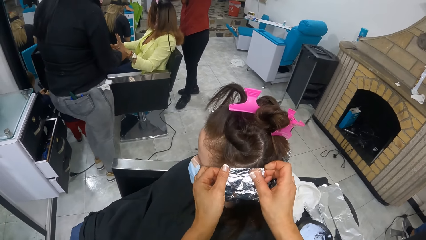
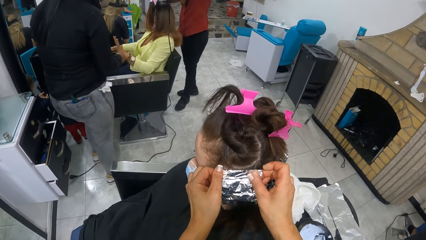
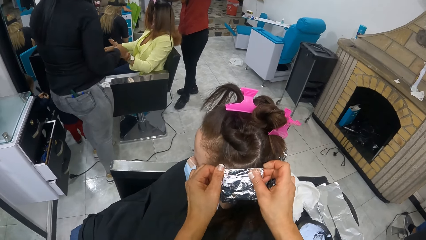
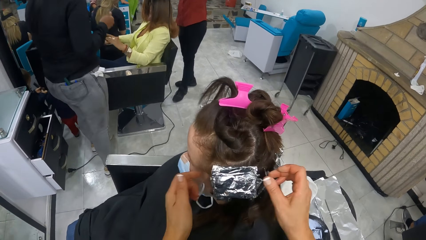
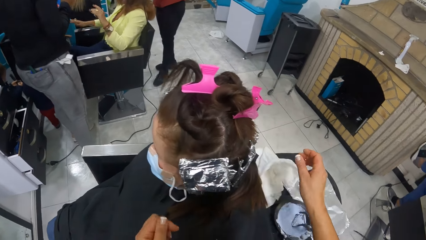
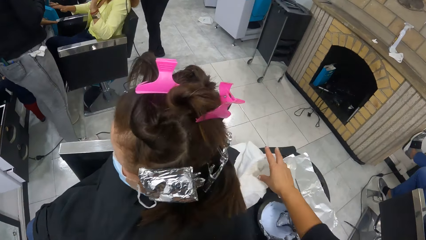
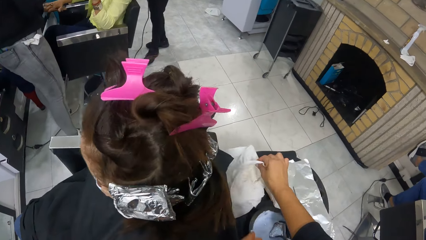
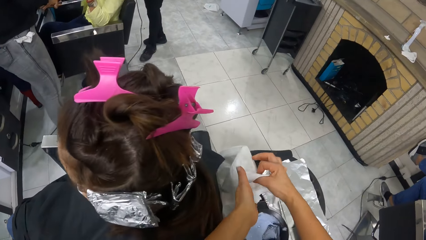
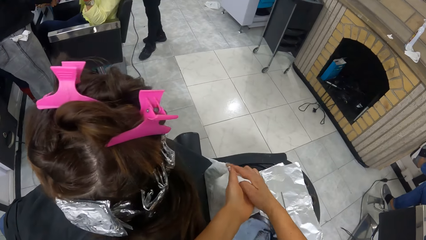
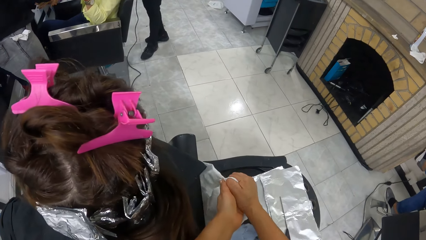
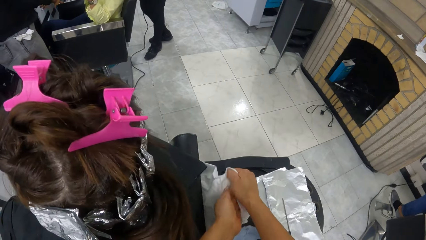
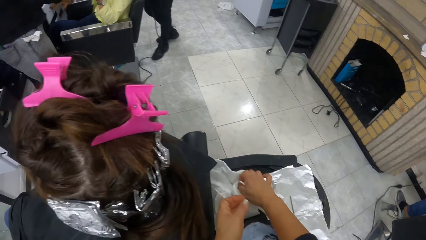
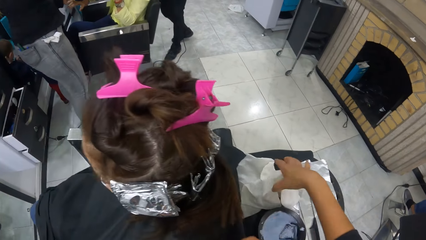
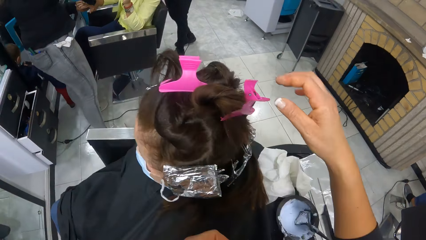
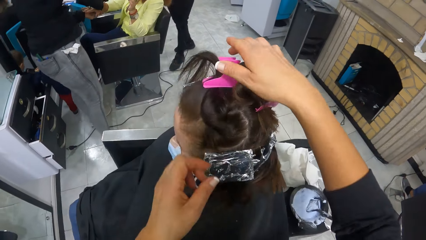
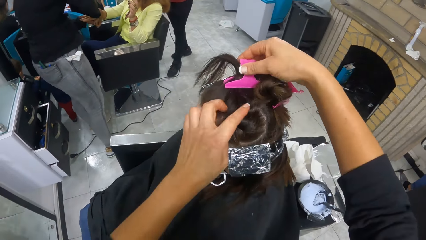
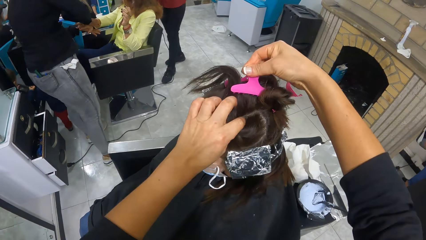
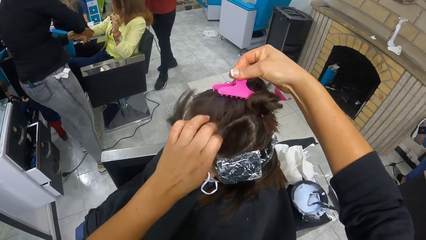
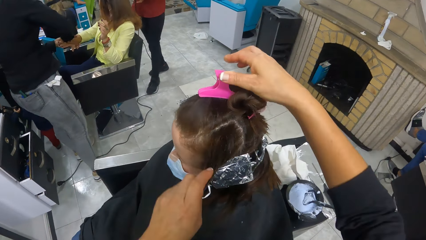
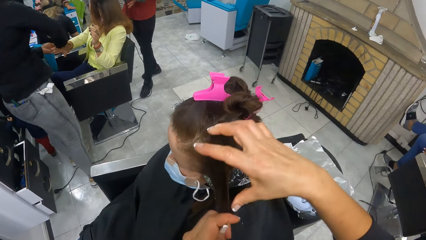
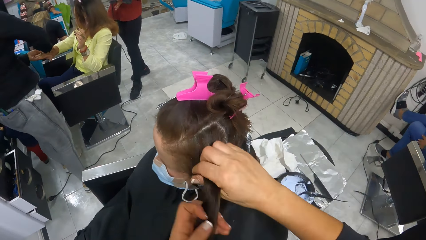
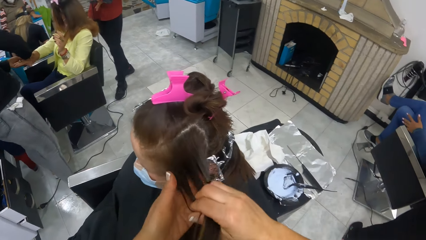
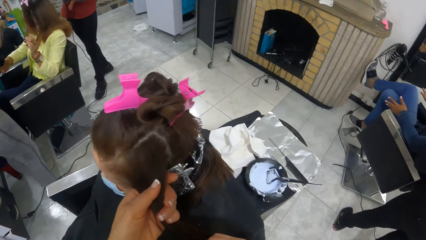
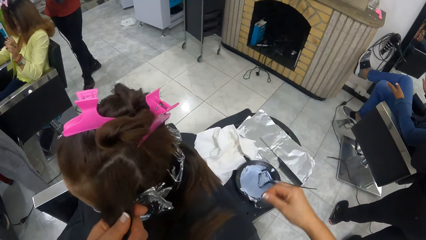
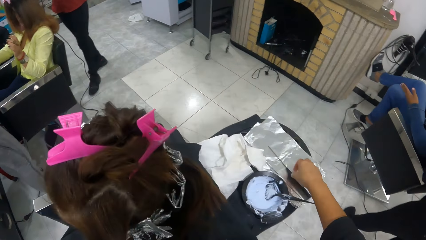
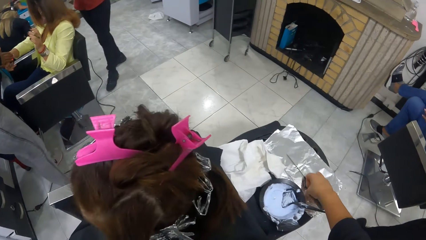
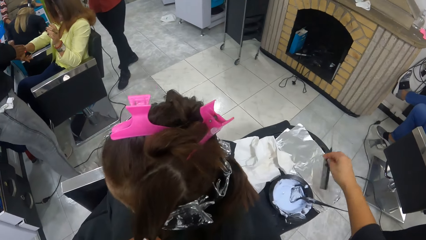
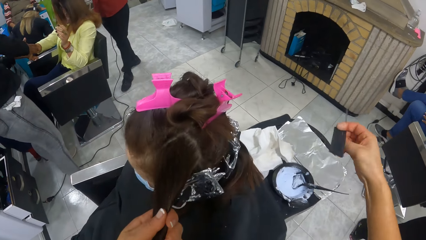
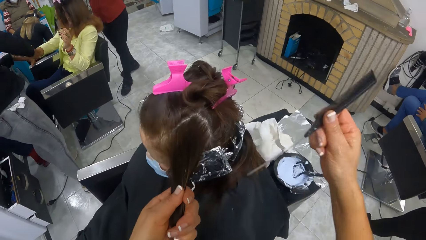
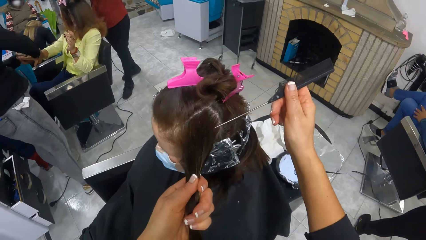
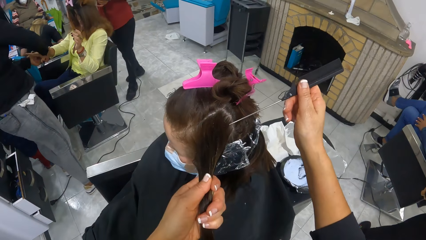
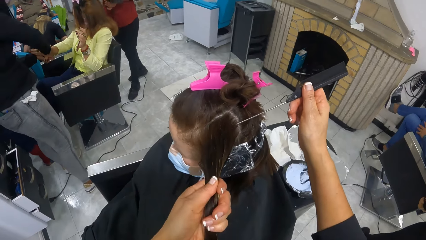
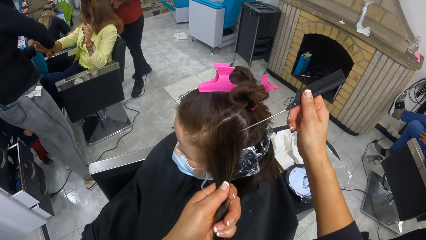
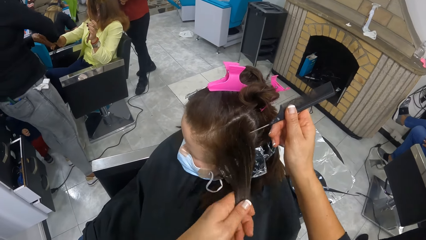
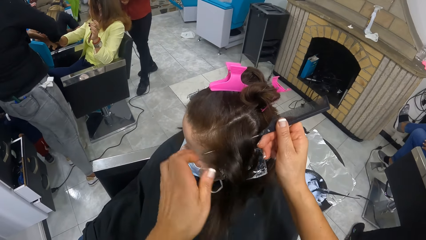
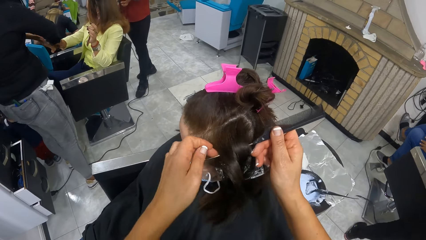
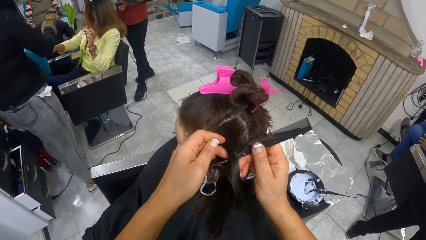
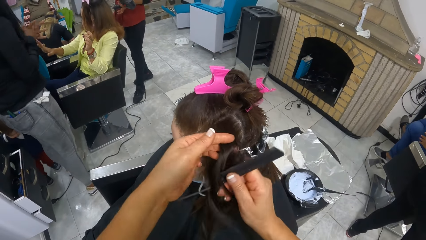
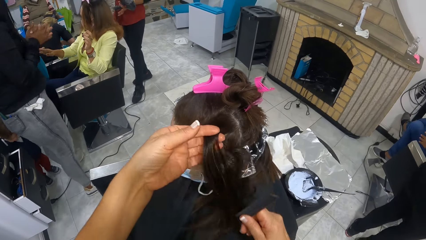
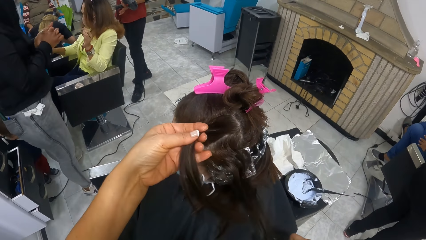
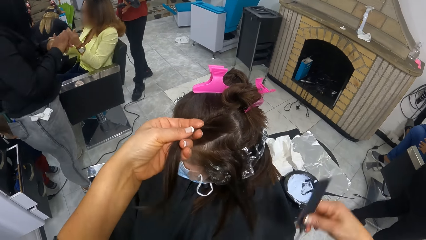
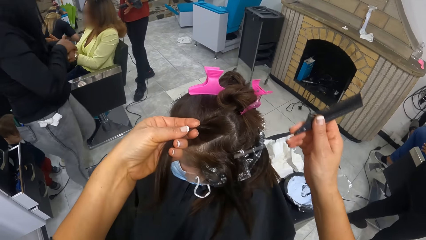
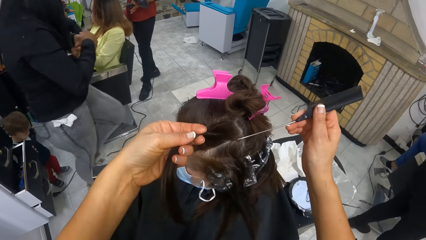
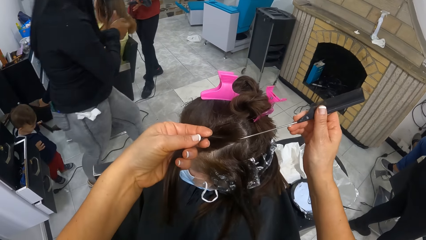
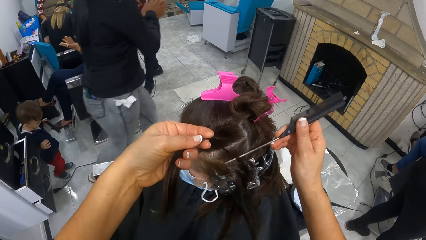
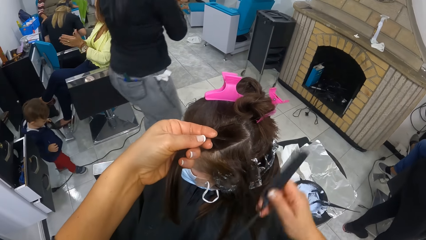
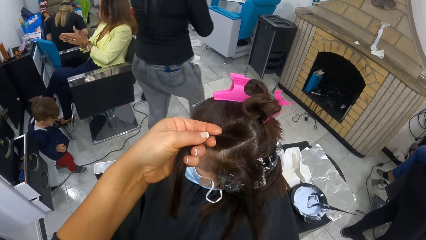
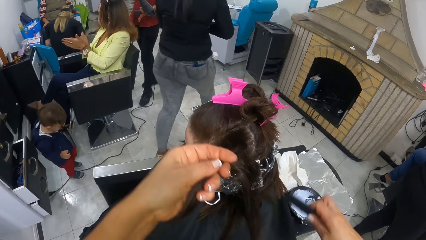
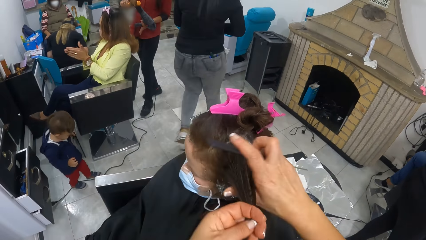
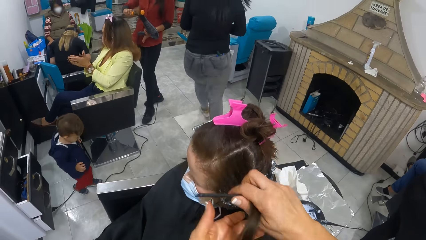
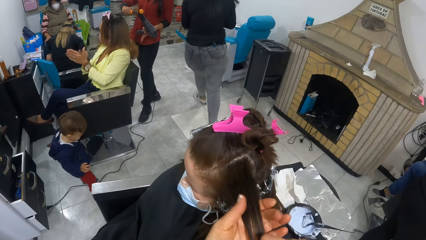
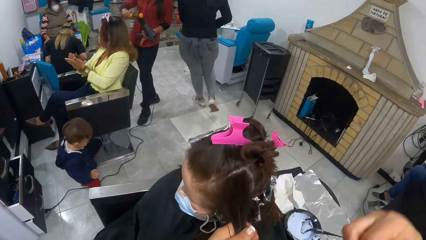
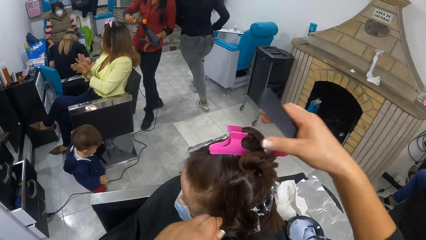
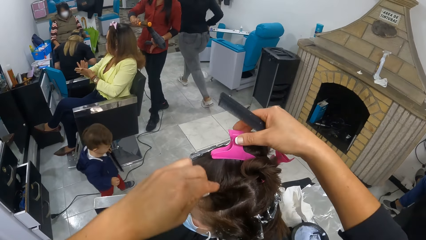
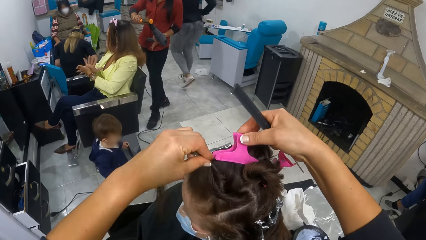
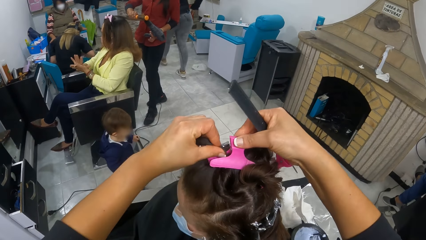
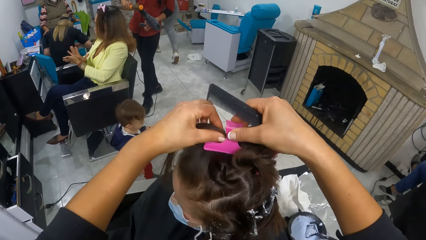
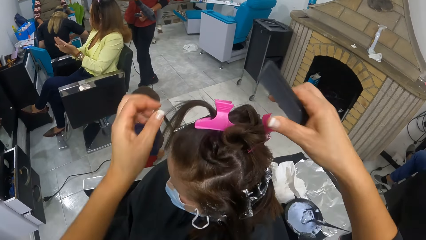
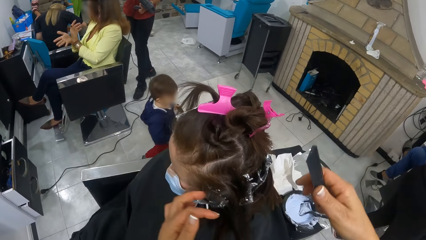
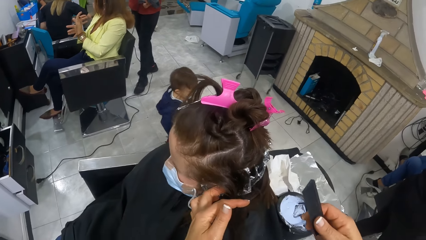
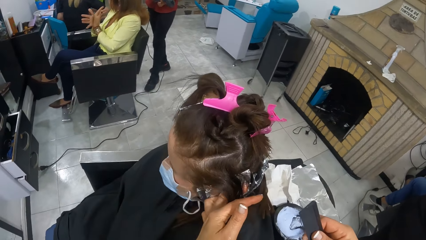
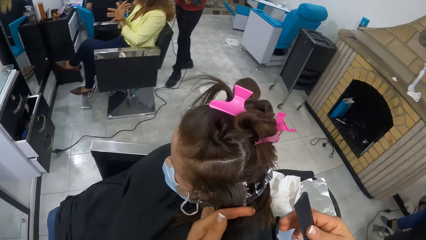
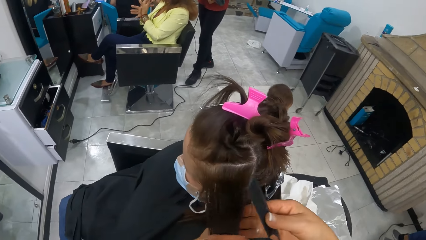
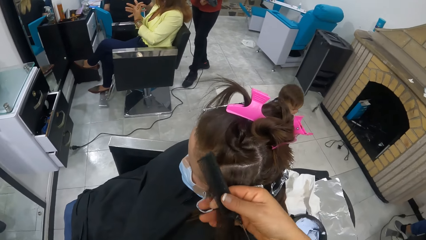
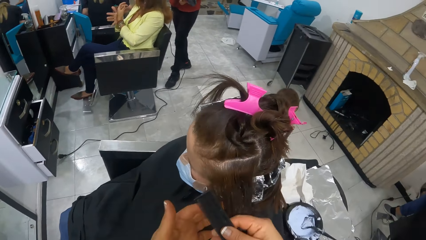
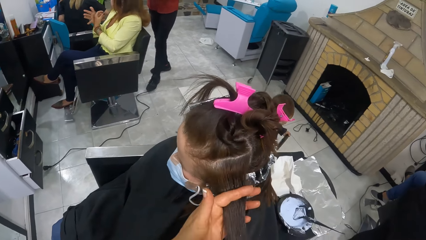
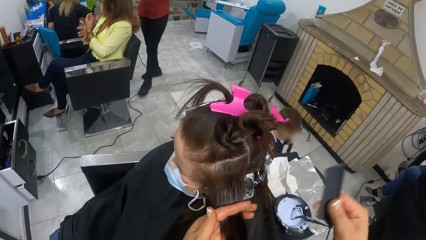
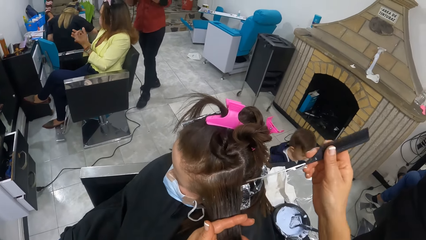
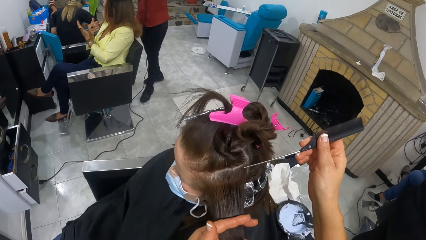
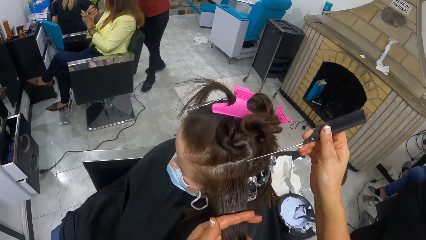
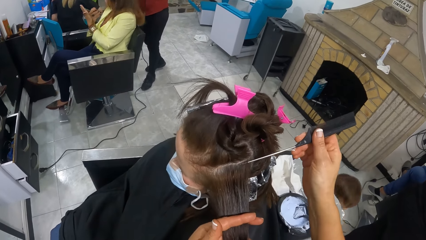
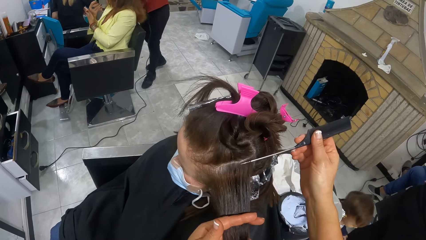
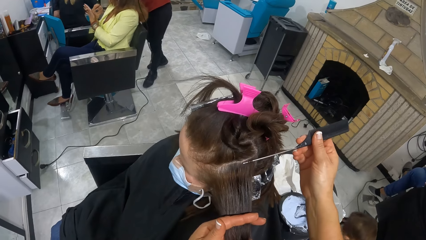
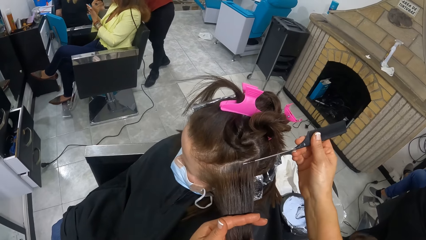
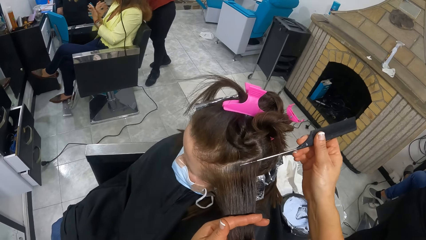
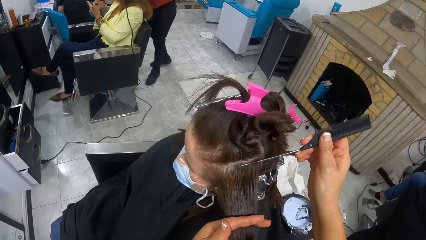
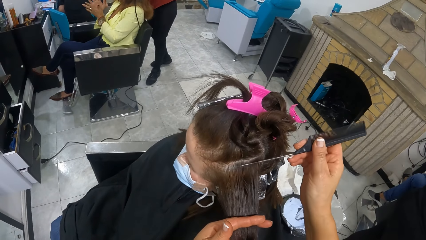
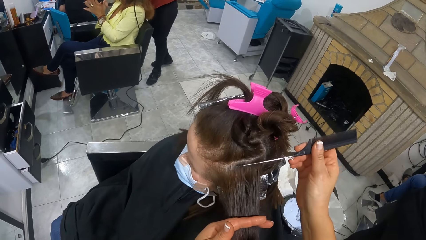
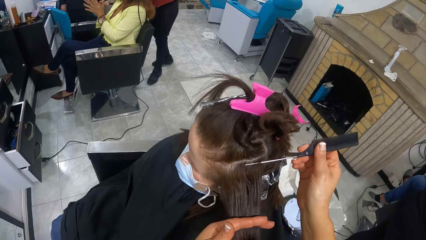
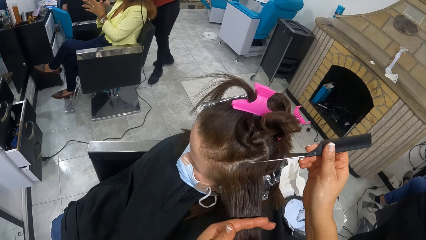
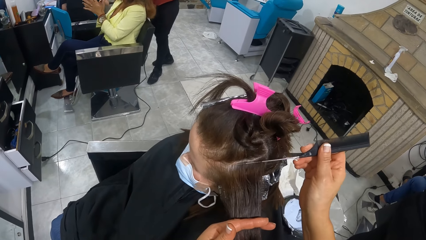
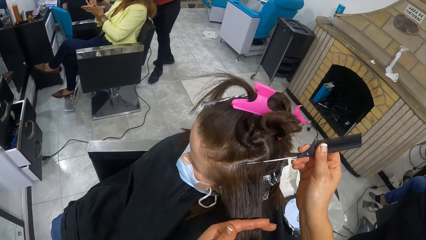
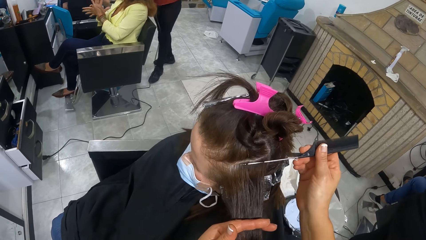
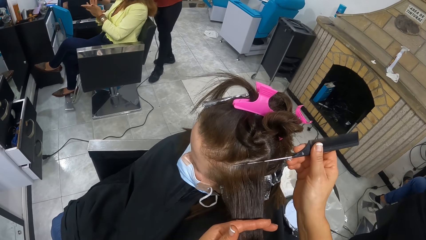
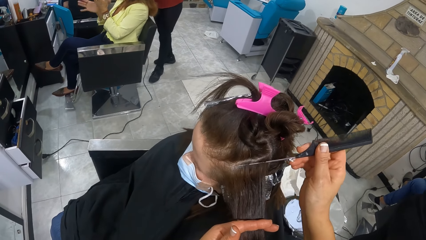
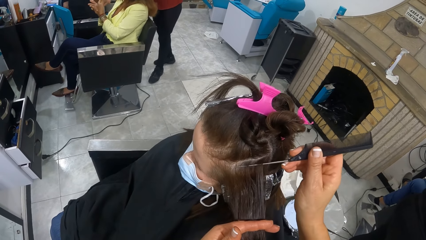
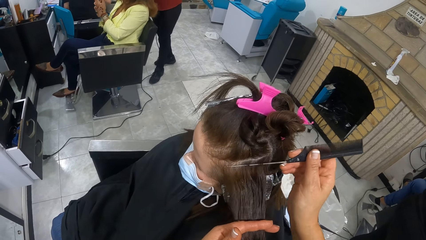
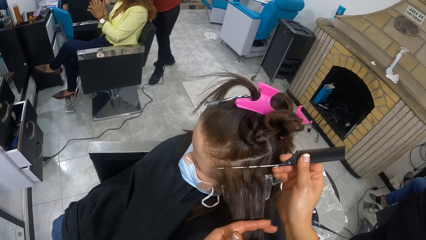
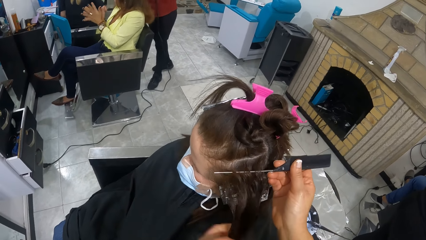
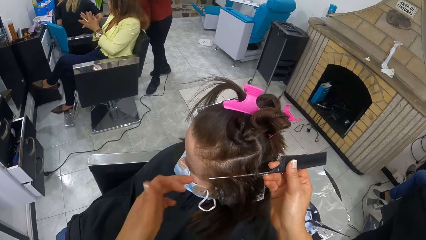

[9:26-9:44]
A woman places her right hand on the left hand of another woman. The camera wearer picks up a cloth on the table with both hands. She cleans both hands with the cloth on the table. She drops the cloth on the table with her right hand. The other woman rubs the right hand of the first woman with both hands. The camera wearer adjusts the hair. She unclips a third woman's hair from a hair clip with her right hand. She holds the third woman's hair with her left hand. She pulls the third woman's hair from the clip with her left hand. She straightens the third woman's hair with both hands. She holds the third woman's hair with her left hand. She picks up a comb on the table with her right hand. She divides the third woman's hair in her left hand with the comb in her right hand. The second woman rubs both hands together. The camera wearer straightens the third woman's hair with both hands. A fourth woman holds the hair of the first woman with the hair brush in her right hand. The fourth woman blow dries the hair of the first woman with the blow dryer in her left hand. The camera wearer holds the third woman's hair with her left hand. She holds the hair clip with her right hand. She clips the third woman's hair in her left hand with the hair clip in her right hand. She holds the third woman's hair with her left hand. She straightens the third woman's hair with both hands. She divides the third woman's hair with the comb in her right hand.
